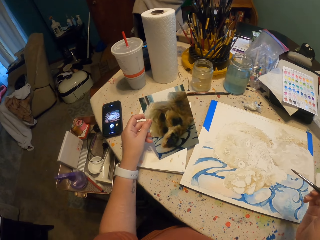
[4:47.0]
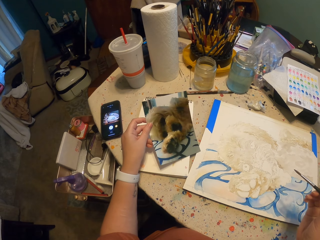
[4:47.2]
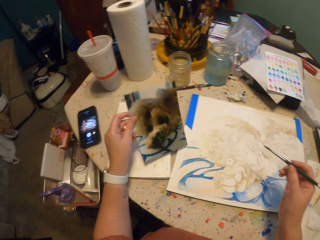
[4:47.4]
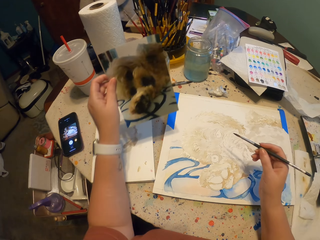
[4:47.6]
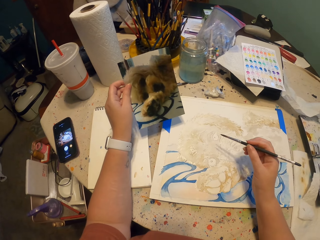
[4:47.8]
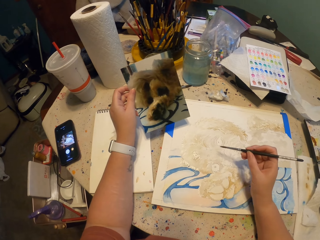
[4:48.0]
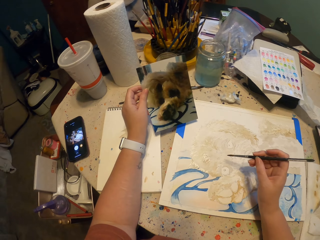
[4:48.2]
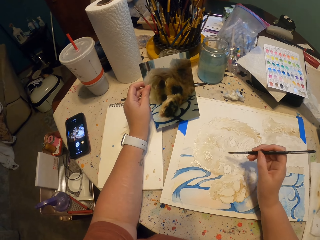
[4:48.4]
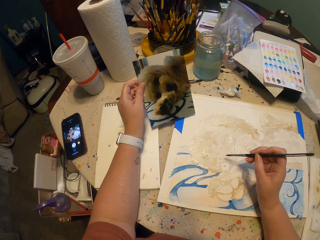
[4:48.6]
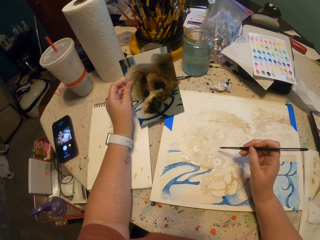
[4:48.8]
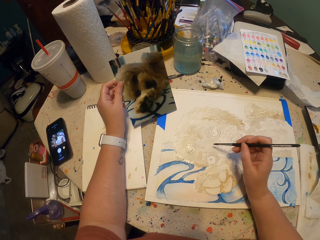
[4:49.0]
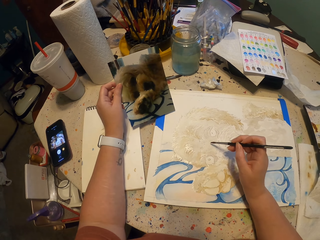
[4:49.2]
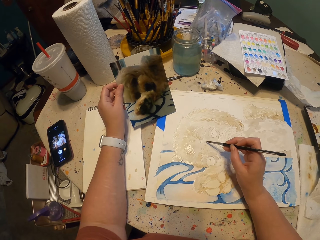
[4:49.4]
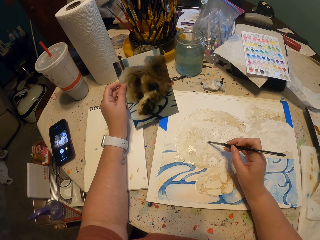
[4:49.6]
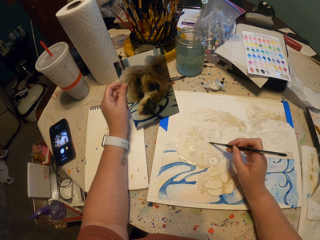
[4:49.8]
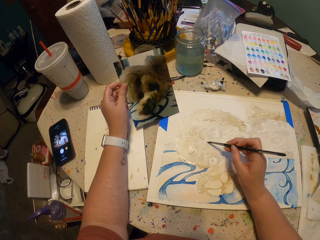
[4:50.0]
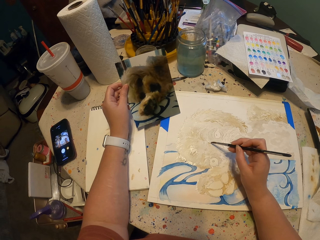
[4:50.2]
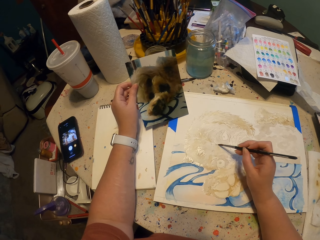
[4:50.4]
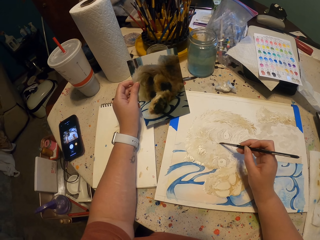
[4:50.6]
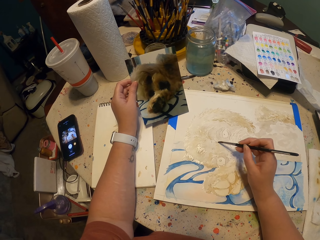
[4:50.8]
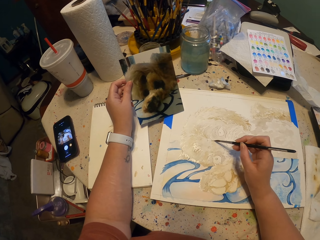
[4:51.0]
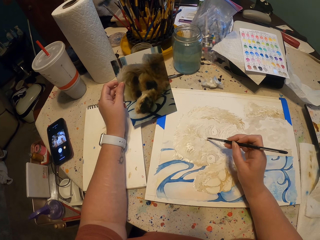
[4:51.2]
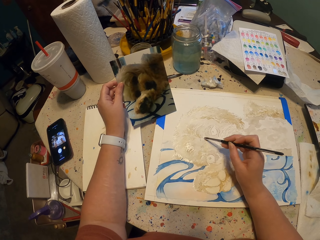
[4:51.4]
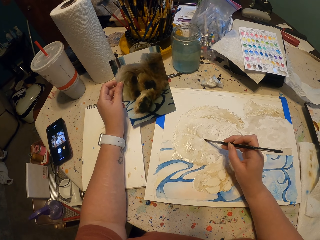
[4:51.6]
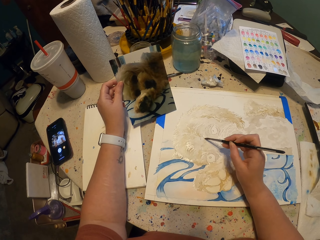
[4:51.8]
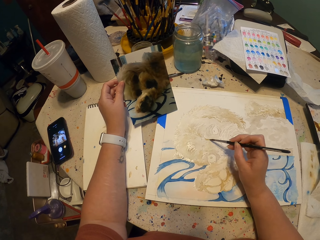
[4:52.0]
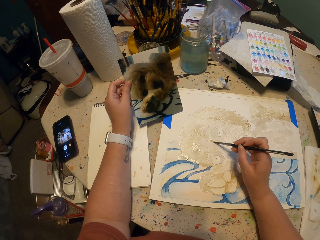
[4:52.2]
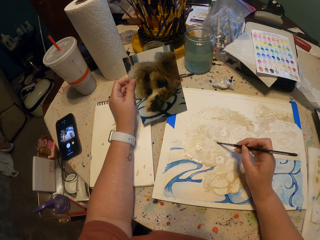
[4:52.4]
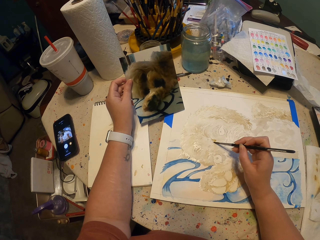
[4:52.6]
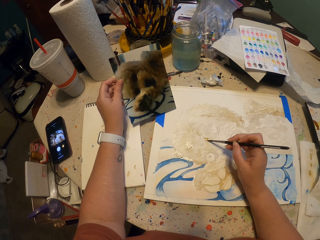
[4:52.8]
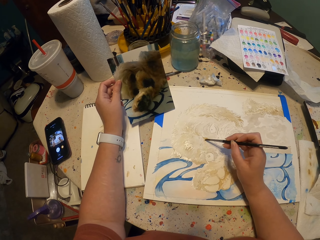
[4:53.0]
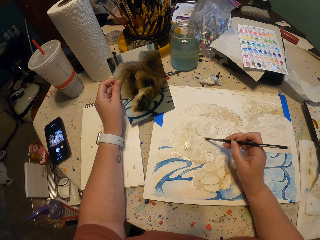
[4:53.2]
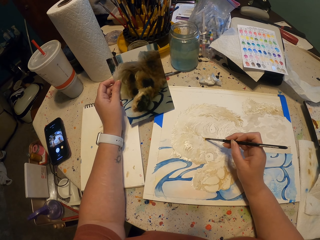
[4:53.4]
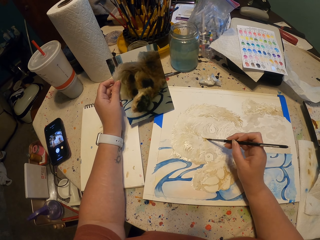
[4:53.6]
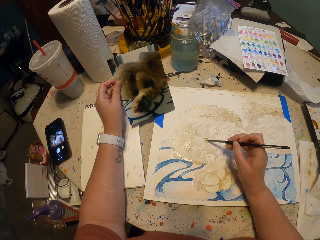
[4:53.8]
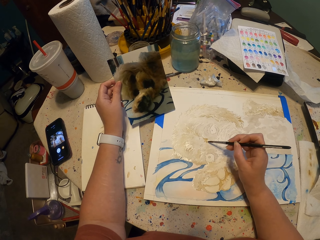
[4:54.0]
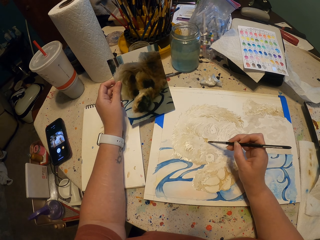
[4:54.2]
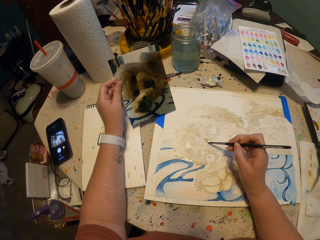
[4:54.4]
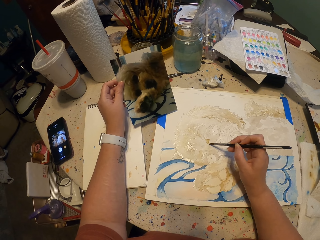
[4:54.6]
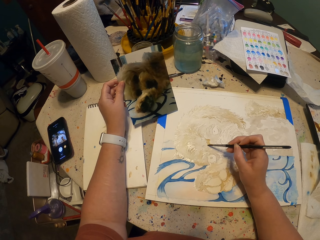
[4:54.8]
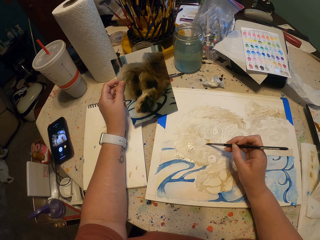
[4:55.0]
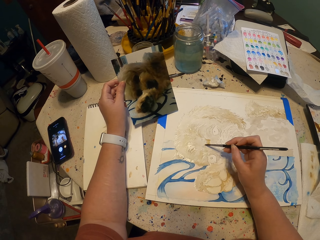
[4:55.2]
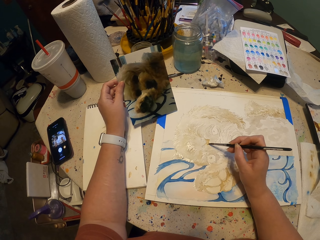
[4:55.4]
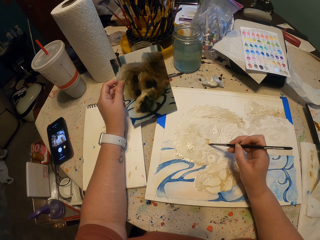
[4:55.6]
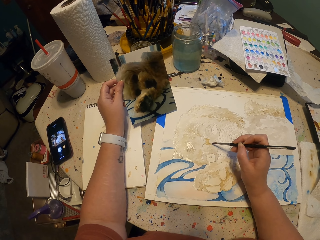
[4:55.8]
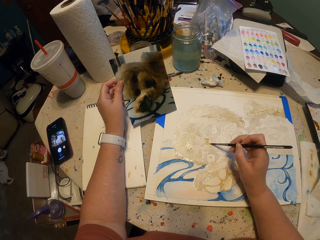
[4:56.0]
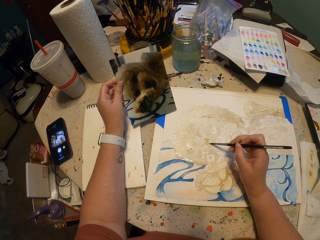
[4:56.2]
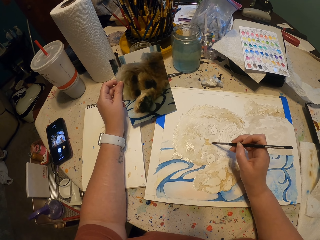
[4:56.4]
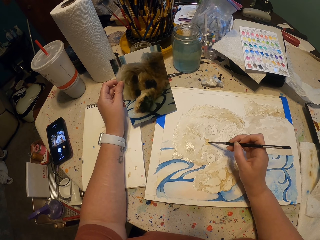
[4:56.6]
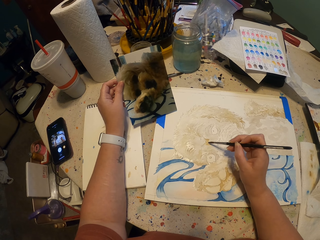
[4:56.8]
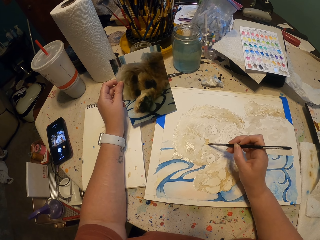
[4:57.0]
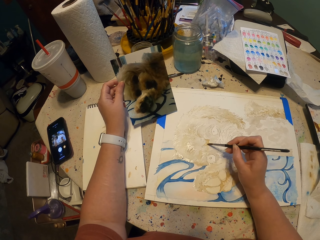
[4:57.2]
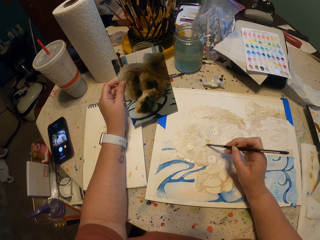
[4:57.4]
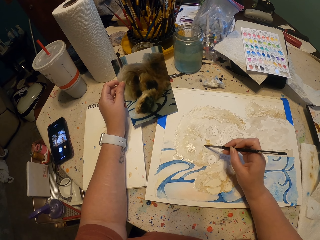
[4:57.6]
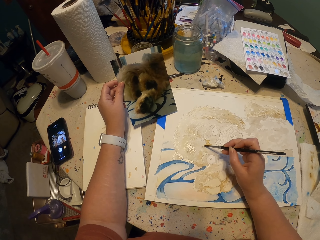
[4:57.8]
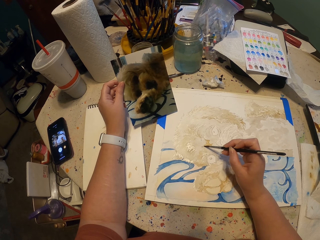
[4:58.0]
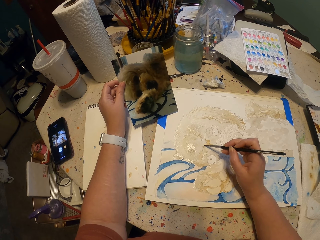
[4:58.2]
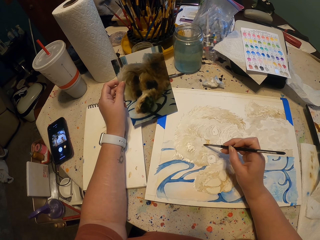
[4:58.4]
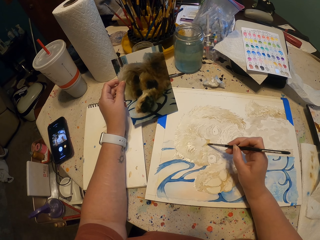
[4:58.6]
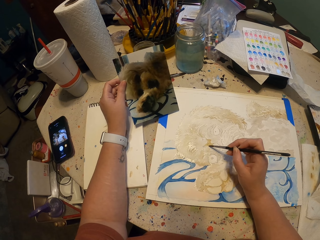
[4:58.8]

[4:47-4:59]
The camera wearer looks at the picture. They paint a drawing on the paper with a paintbrush. They turn to the side. They paint a drawing on the paper.

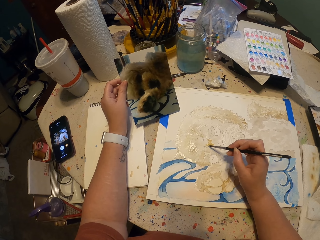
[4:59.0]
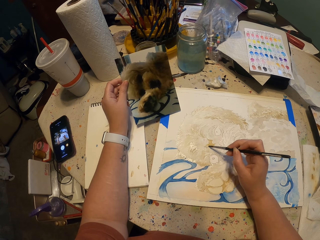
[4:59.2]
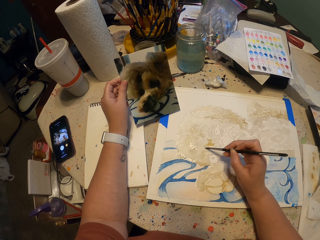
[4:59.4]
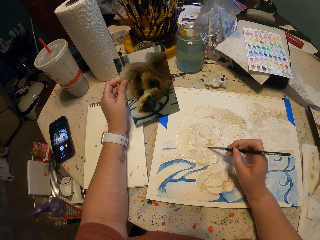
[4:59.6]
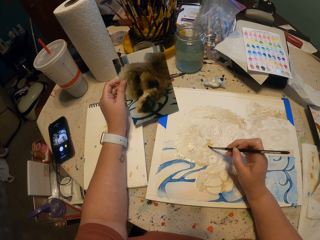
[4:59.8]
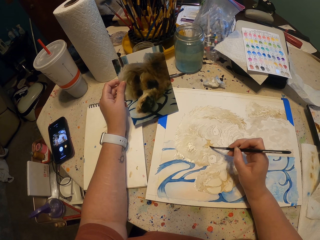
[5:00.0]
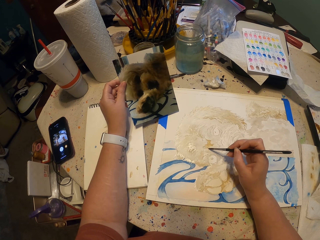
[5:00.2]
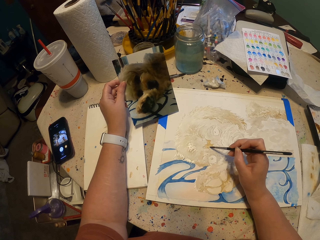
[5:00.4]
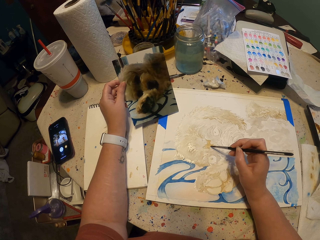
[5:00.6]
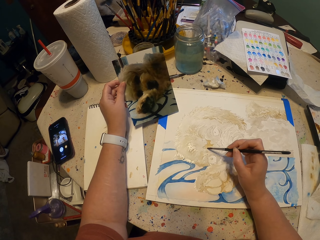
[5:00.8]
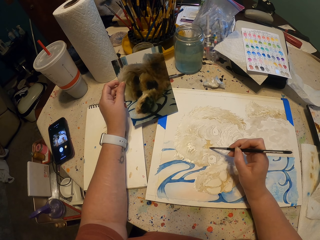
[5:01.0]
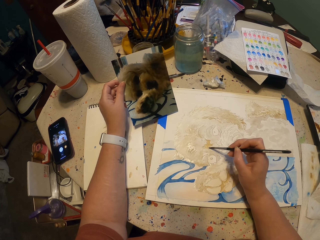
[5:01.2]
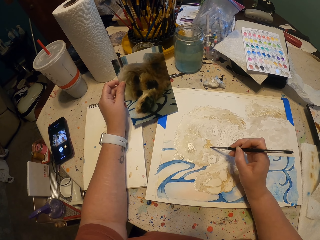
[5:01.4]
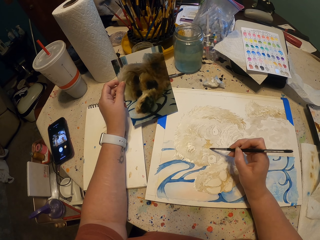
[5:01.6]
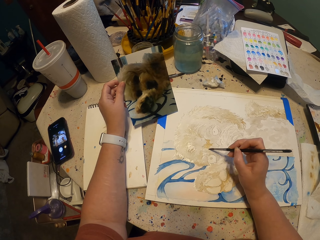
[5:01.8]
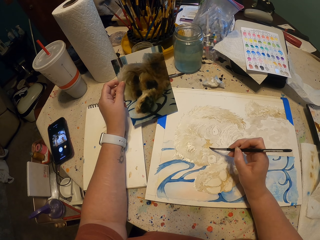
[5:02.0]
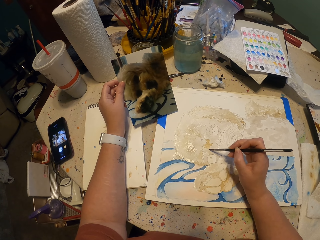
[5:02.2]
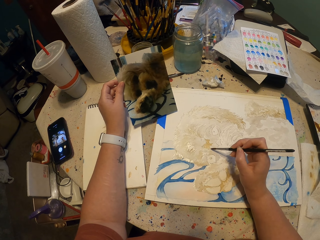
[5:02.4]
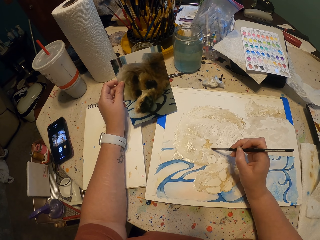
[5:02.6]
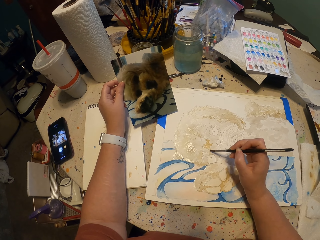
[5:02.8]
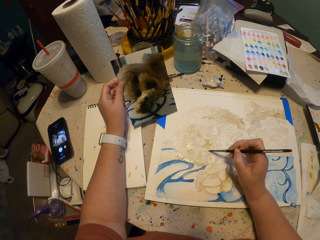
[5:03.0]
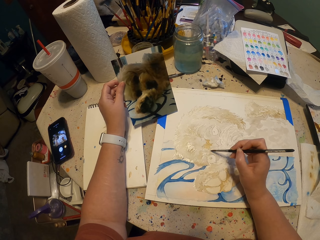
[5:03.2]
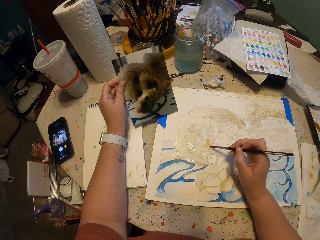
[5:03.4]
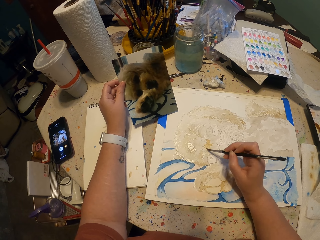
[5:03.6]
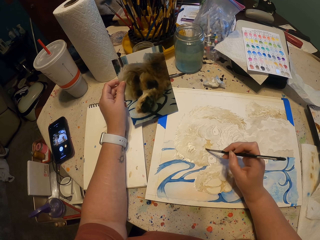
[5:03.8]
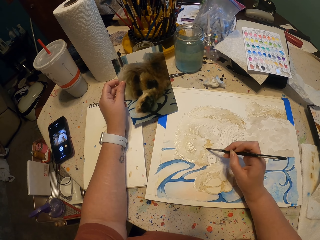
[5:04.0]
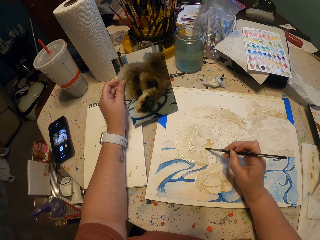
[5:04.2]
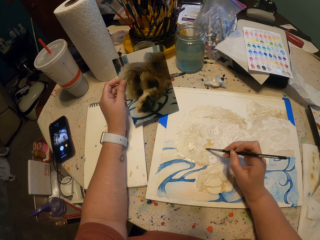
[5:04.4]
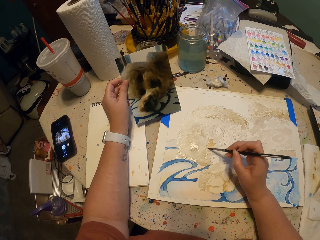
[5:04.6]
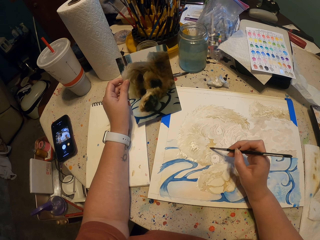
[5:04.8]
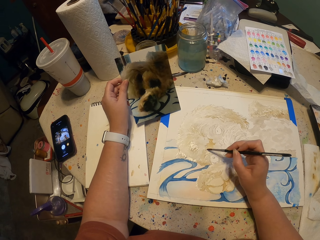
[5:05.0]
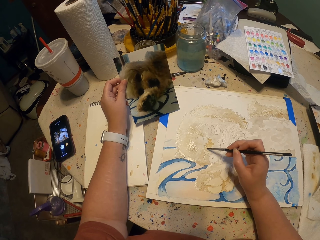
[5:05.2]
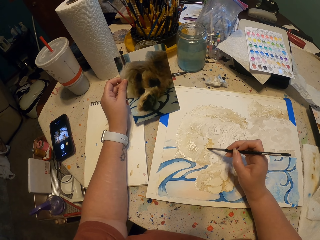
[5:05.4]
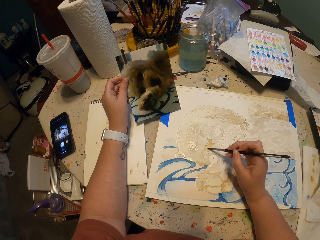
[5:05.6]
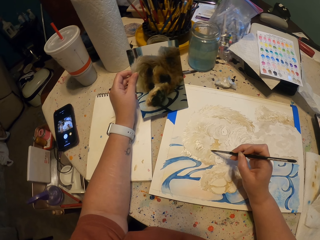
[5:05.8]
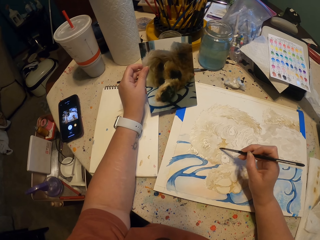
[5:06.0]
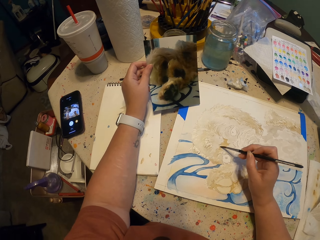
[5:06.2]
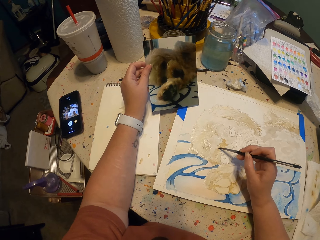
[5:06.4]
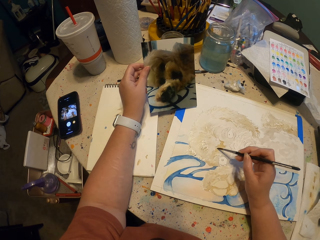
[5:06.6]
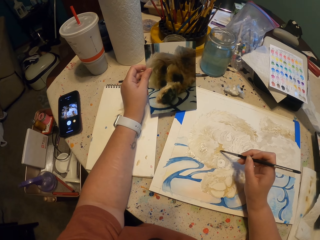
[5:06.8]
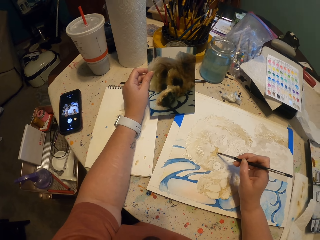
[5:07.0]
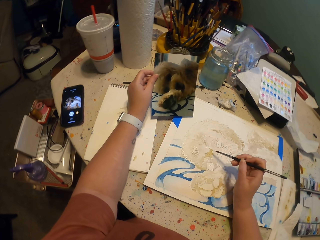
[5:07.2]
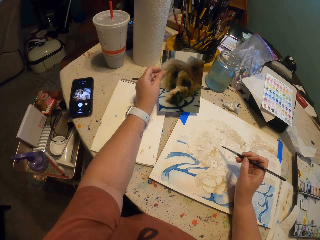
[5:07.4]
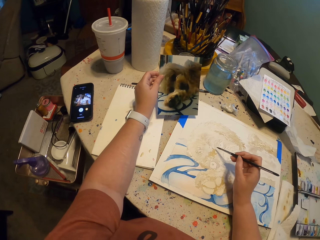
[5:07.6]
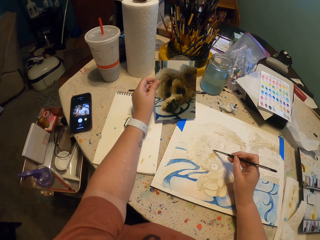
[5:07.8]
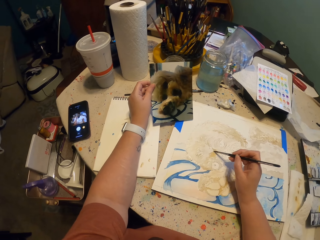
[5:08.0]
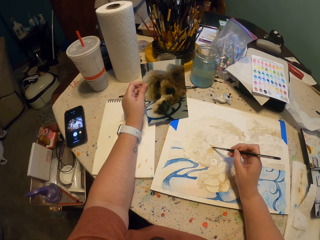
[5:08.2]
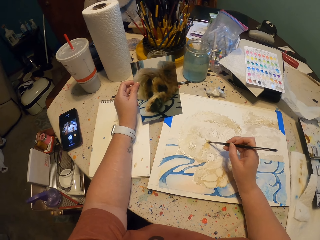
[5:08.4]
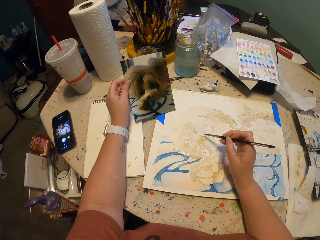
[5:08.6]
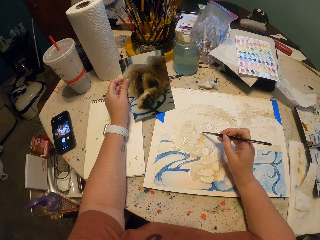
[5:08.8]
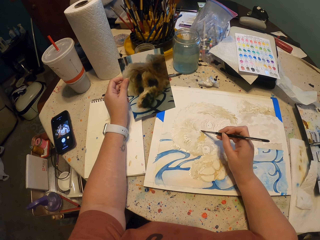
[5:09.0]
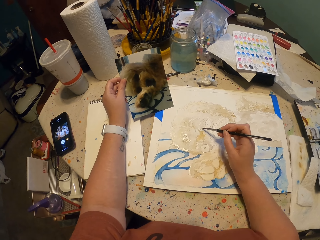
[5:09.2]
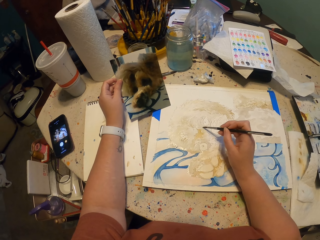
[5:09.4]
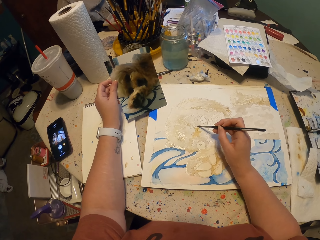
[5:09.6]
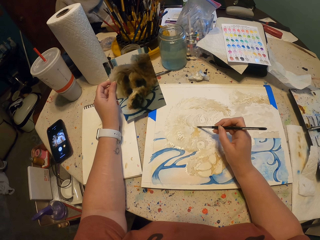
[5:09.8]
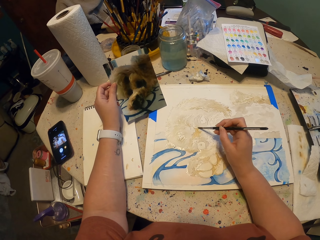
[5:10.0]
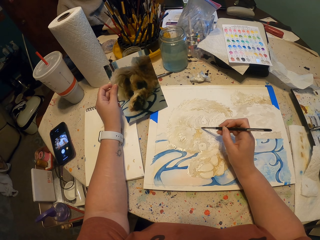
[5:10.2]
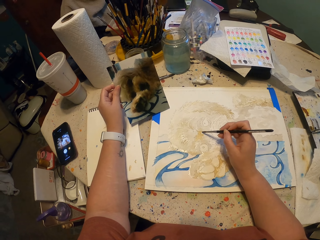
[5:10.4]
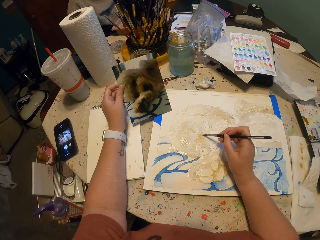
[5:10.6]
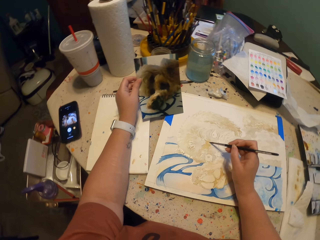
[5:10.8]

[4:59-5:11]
The camera wearer turns to the side. They paint a drawing on the paper. They turn to the side. They paint a drawing on the paper. They turn to the side.
